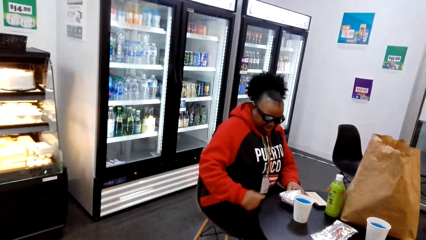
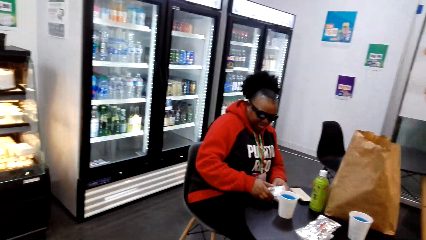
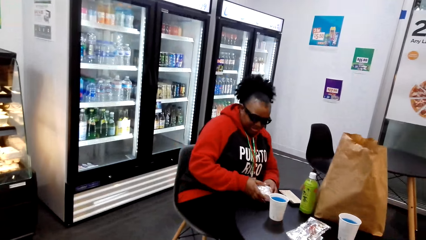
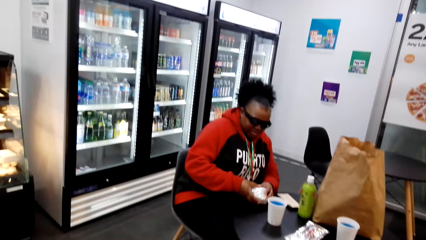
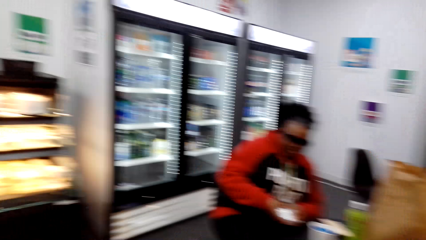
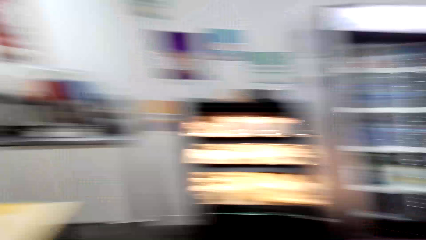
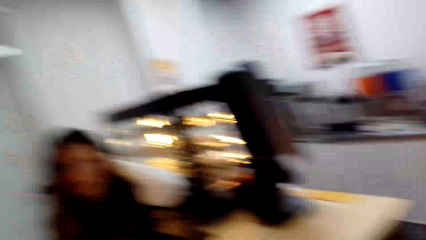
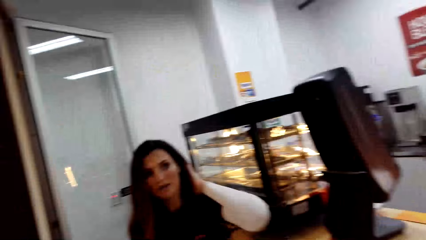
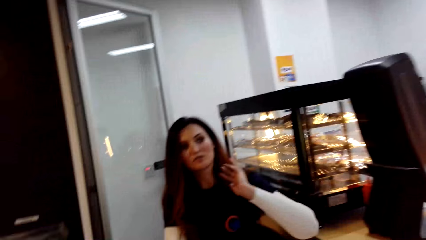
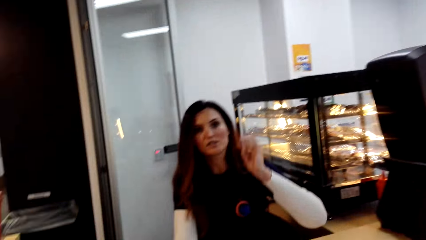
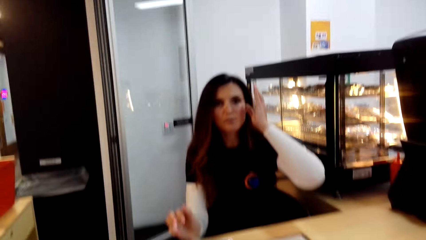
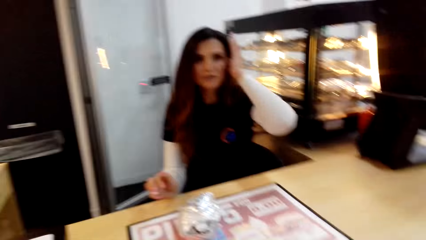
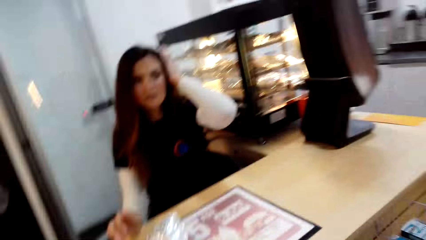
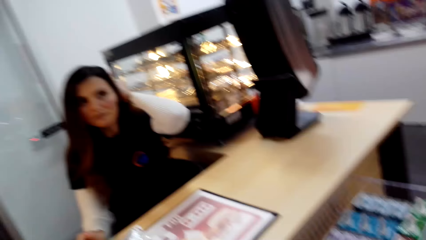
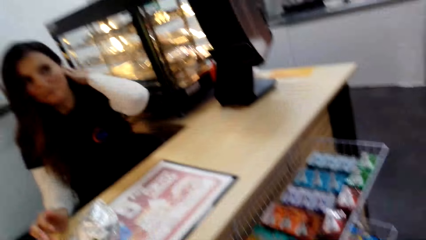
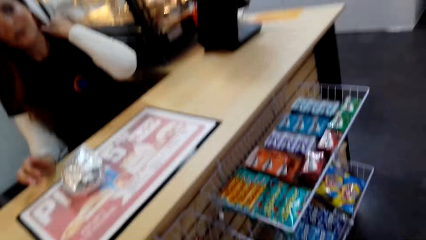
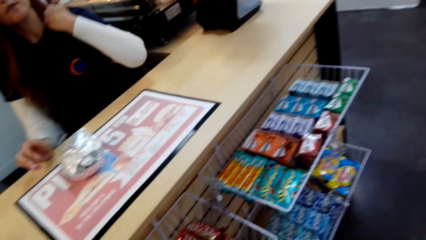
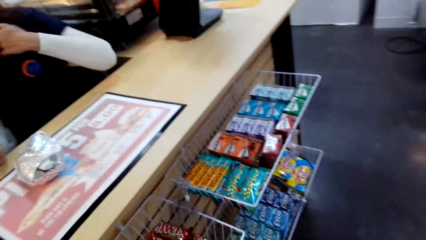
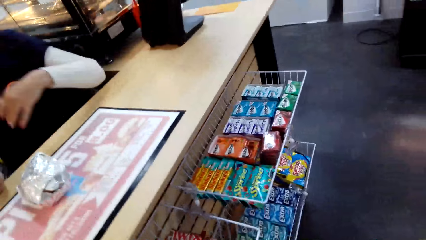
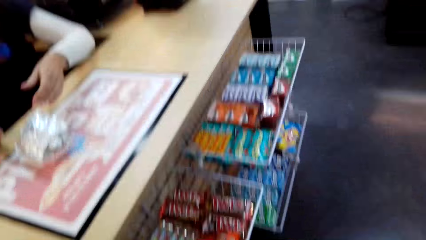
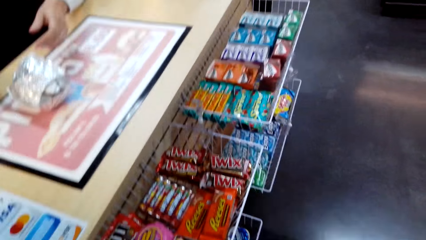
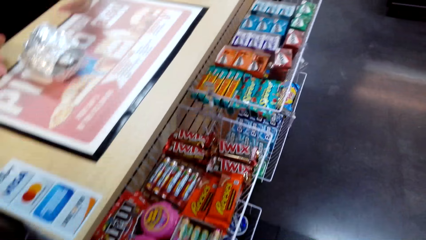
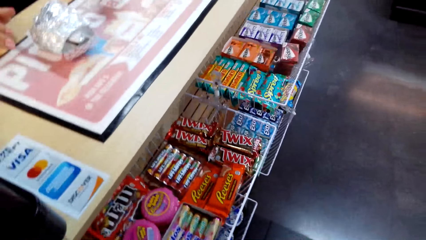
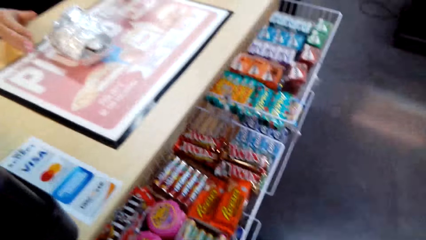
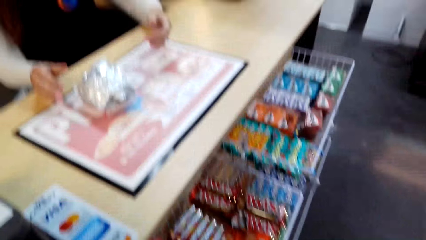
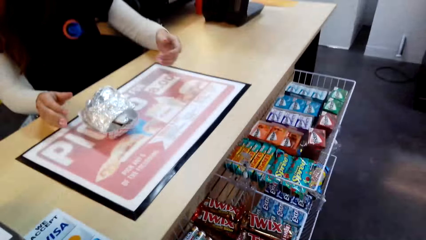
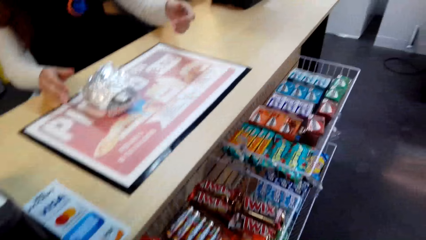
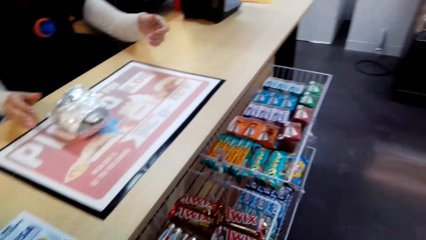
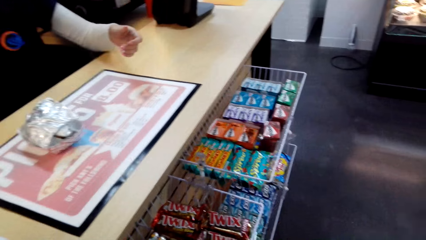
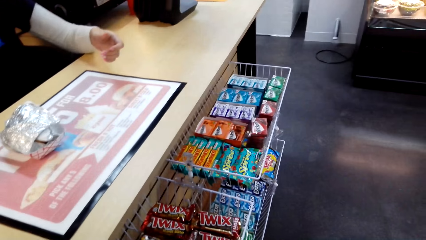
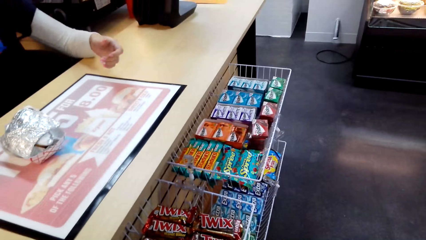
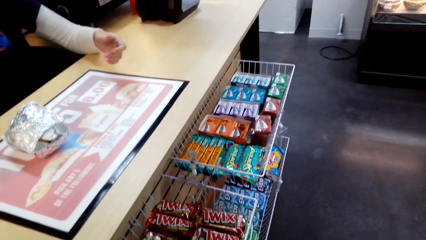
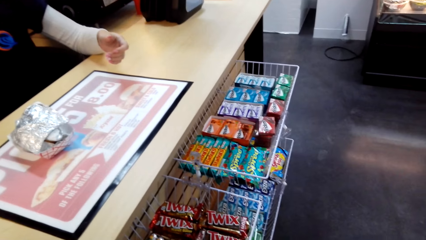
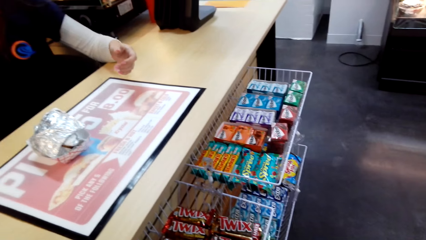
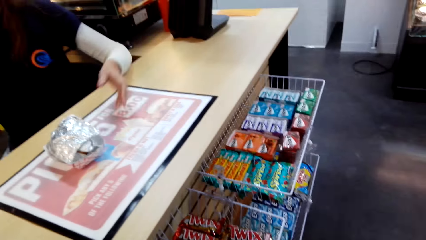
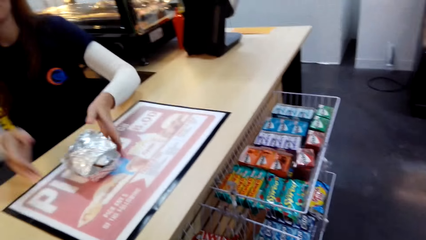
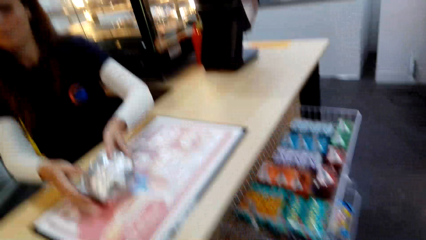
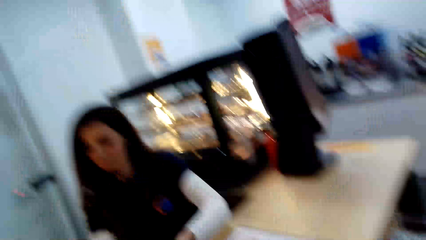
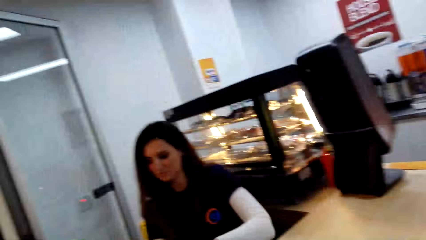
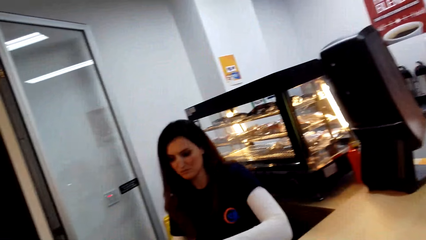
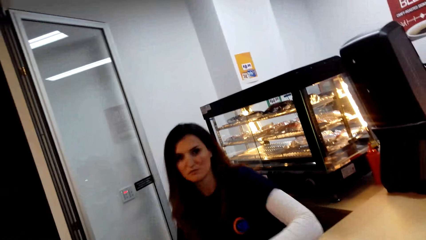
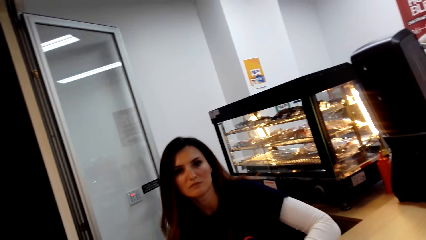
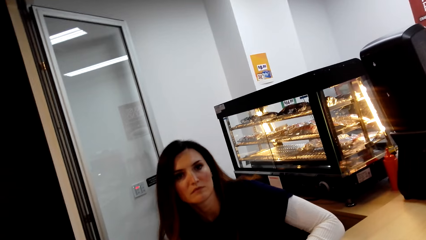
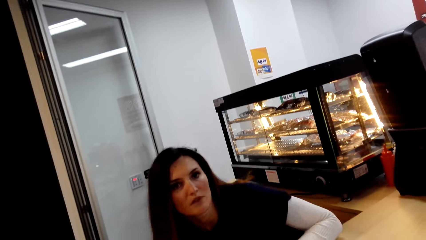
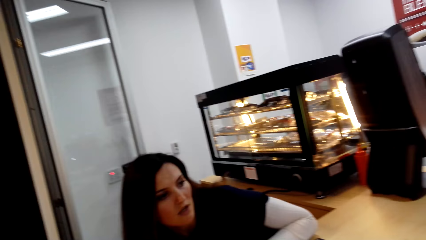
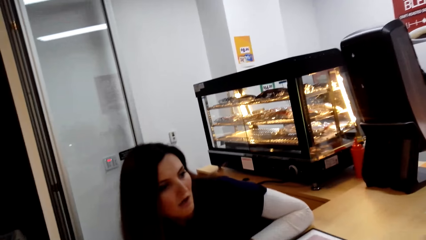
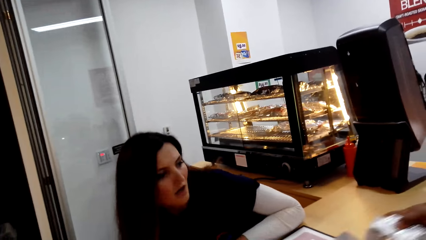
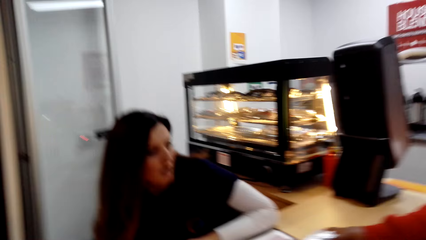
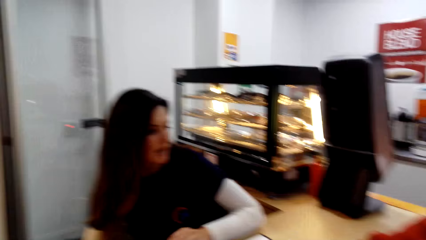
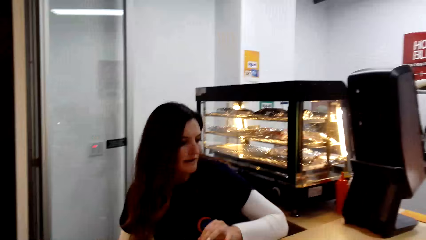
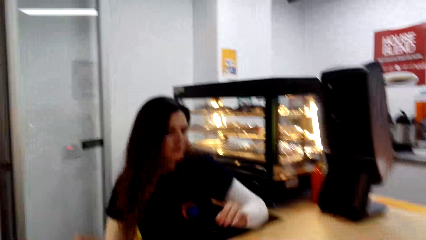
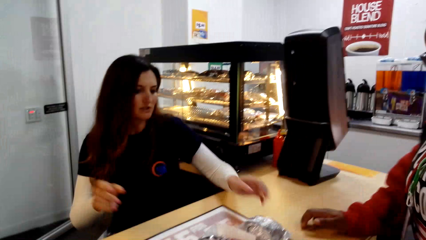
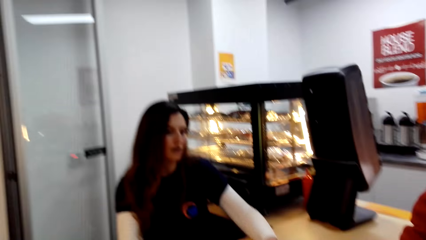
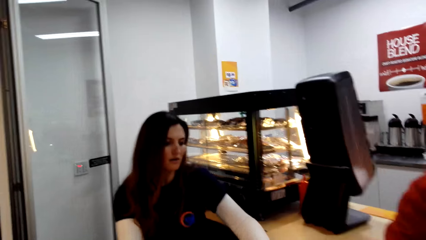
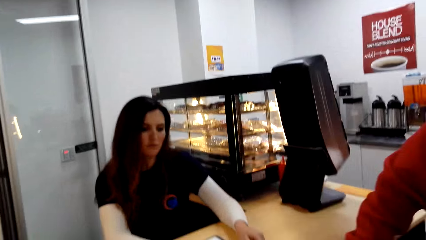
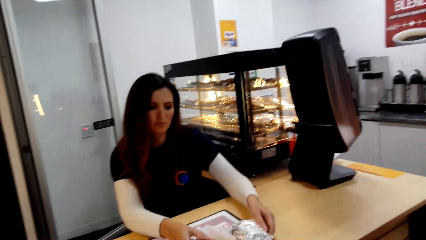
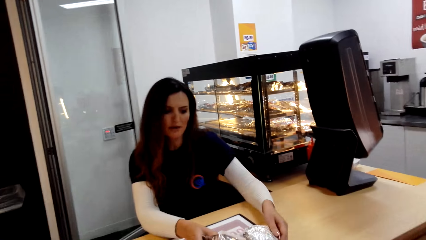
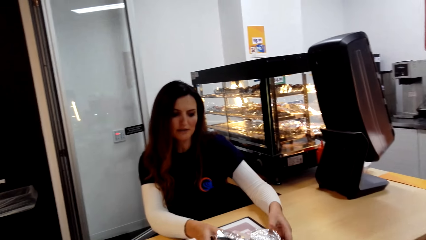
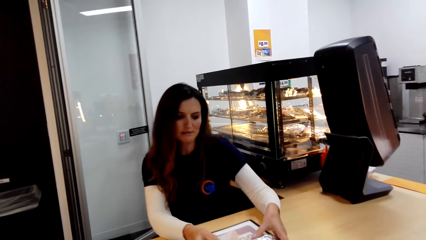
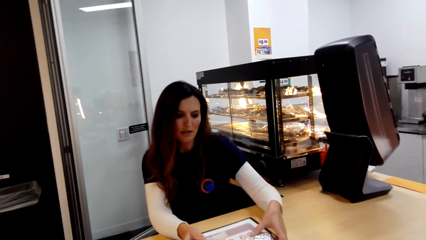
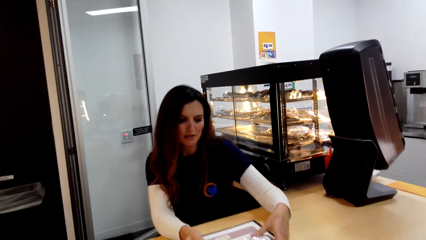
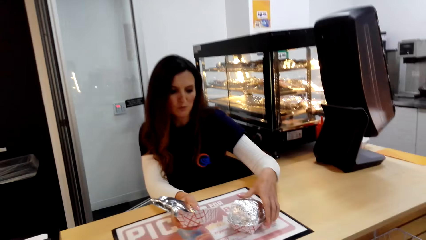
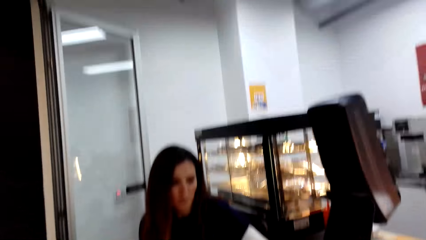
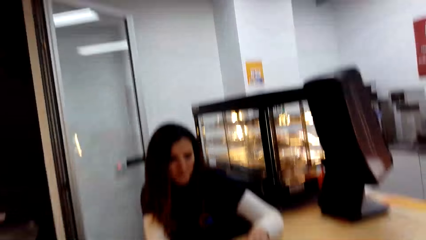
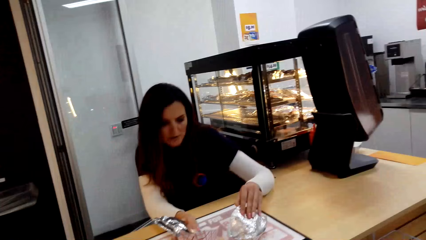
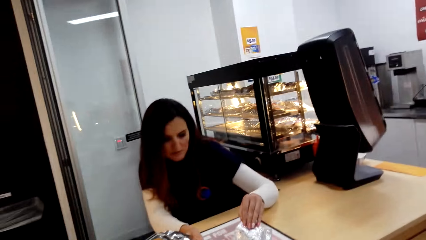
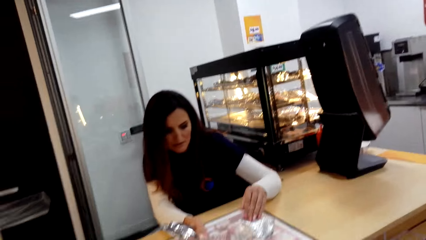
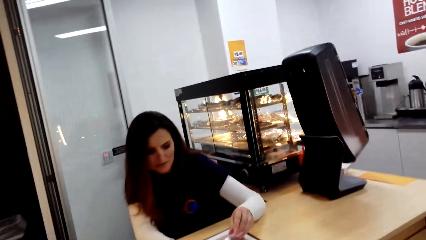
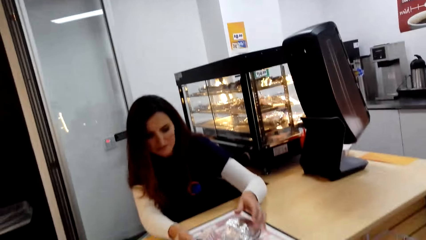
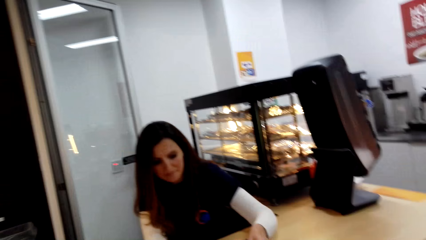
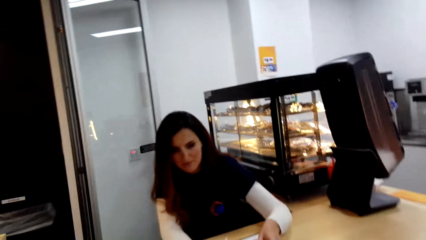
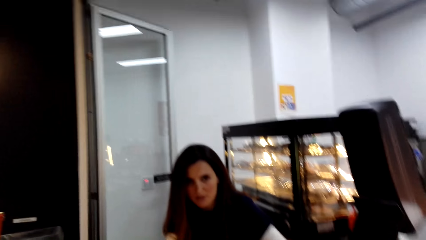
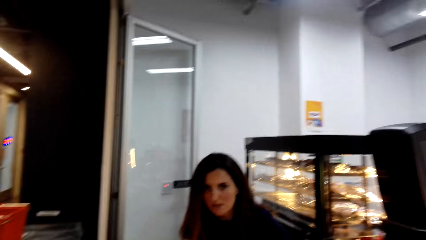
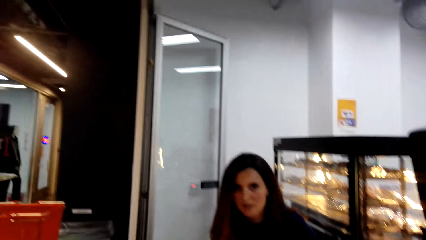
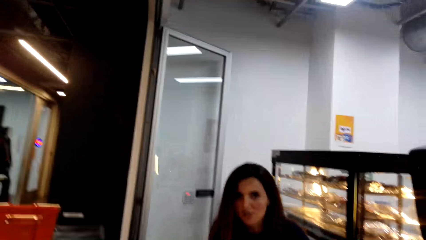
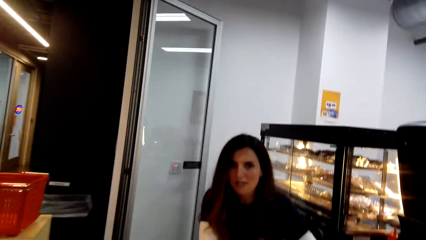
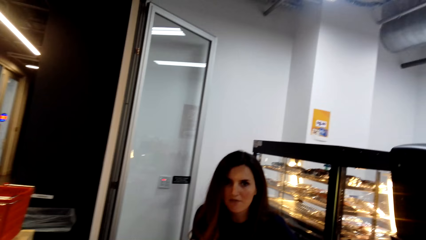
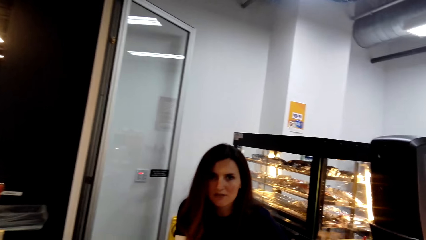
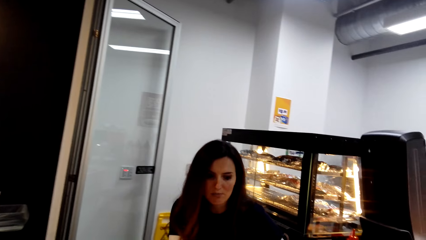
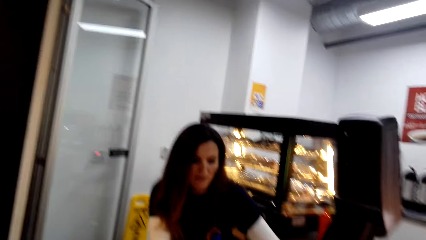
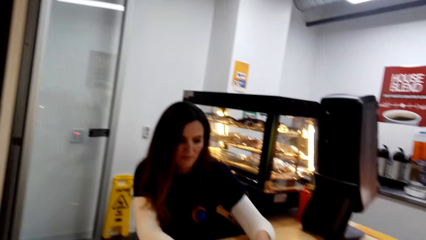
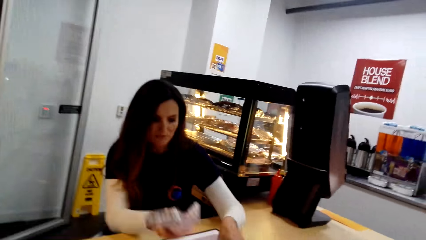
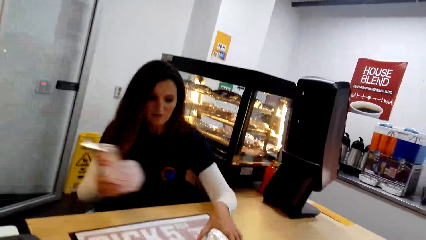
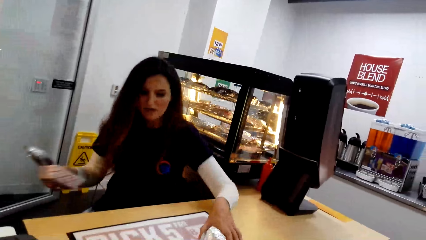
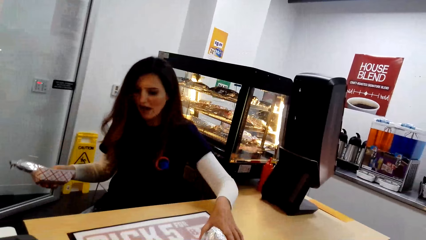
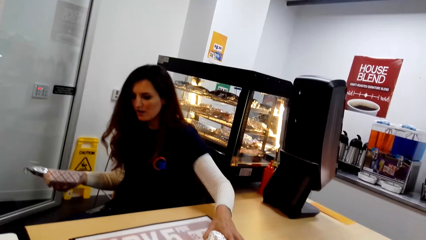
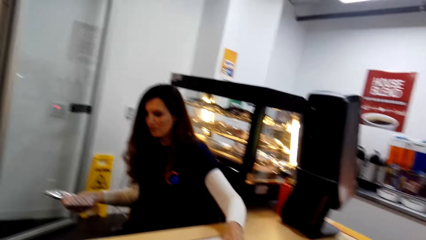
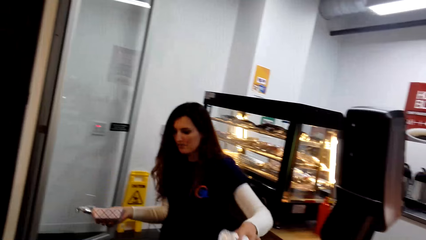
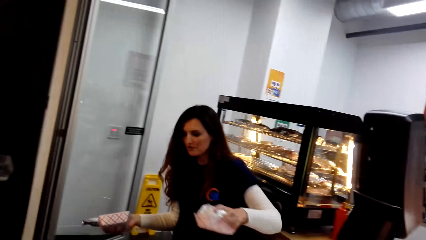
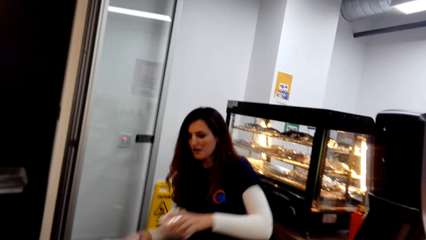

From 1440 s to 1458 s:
The camera wearer looks at a cashier. Someone touches hair. The cashier lifts a hand, takes the aluminium foil from the desk, and bends slightly. A woman returns her sandwich. The camera wearer puts hands on the counter. The cashier talks to the camera wearer and takes the sandwich from the table.
